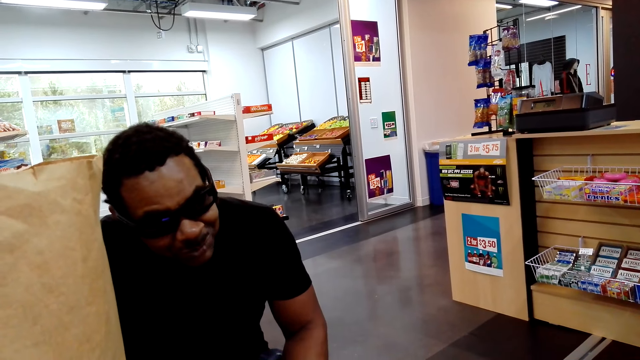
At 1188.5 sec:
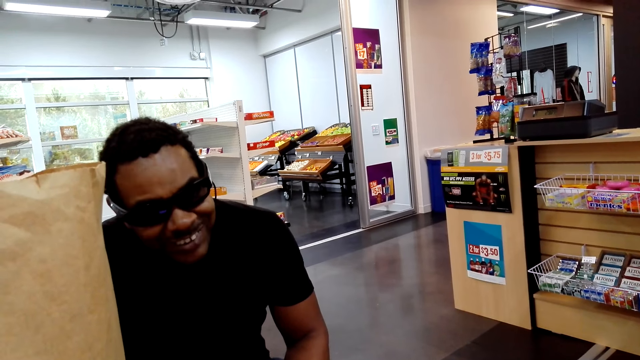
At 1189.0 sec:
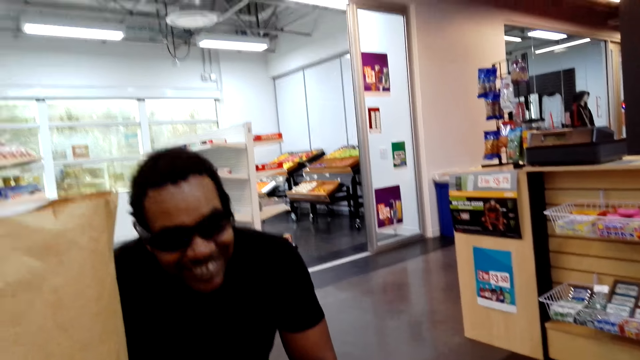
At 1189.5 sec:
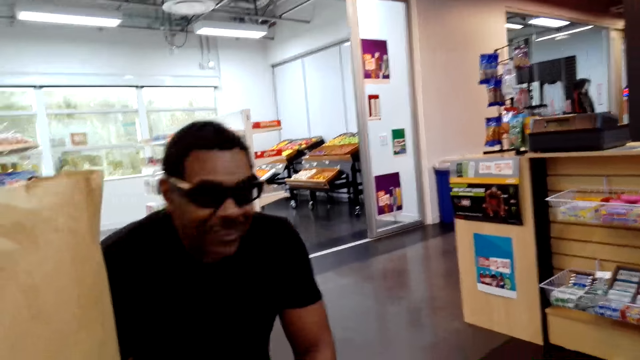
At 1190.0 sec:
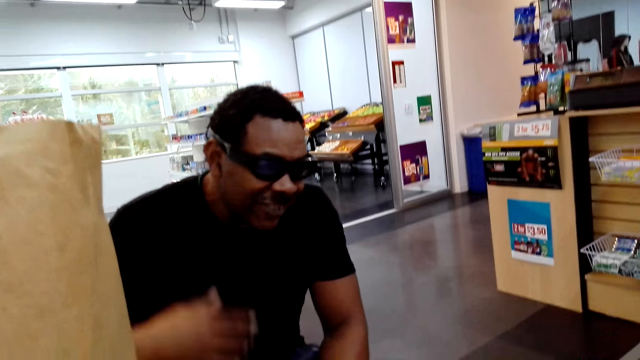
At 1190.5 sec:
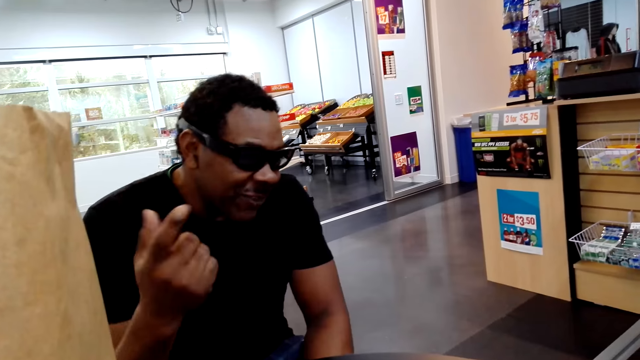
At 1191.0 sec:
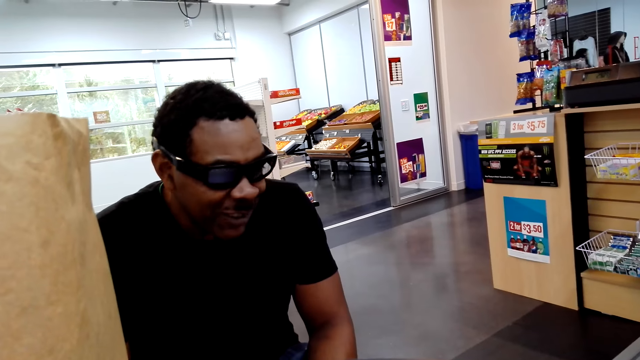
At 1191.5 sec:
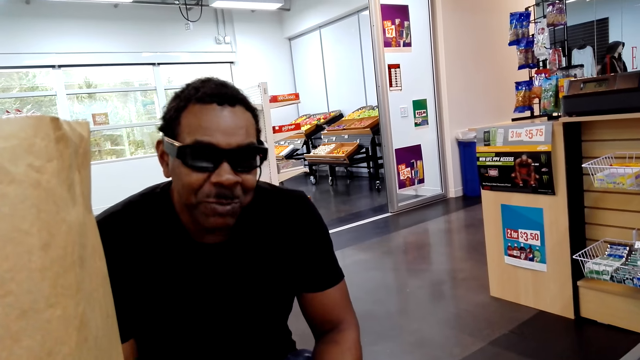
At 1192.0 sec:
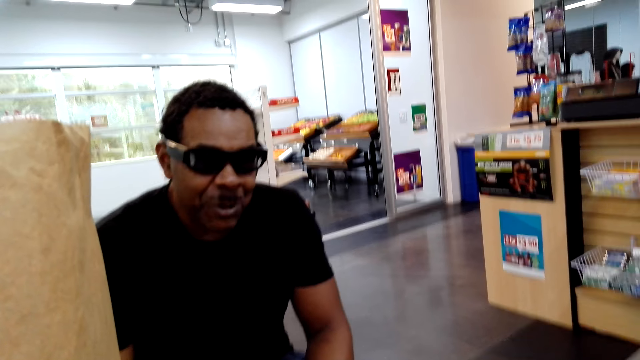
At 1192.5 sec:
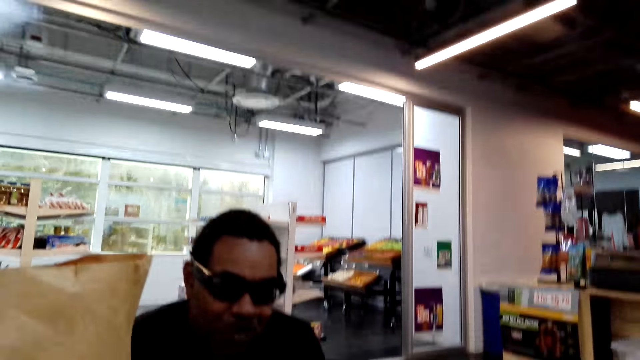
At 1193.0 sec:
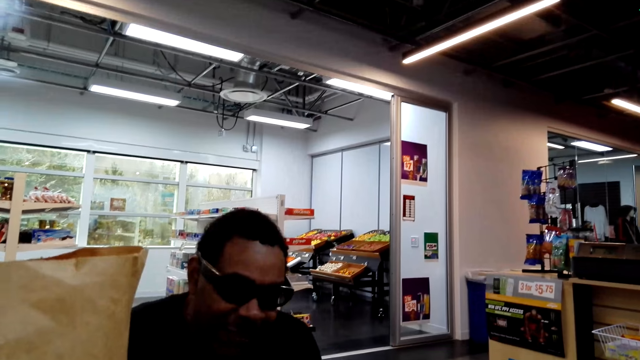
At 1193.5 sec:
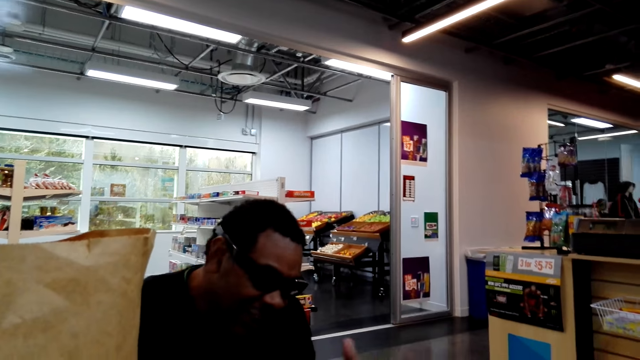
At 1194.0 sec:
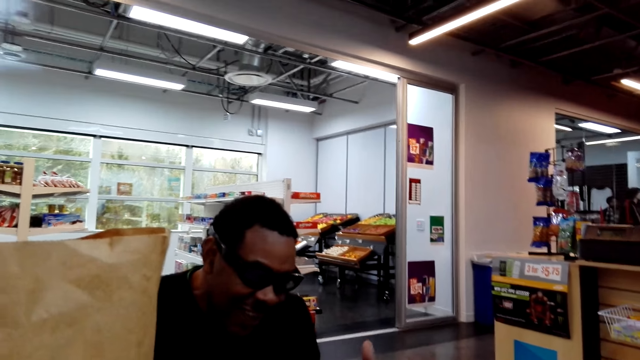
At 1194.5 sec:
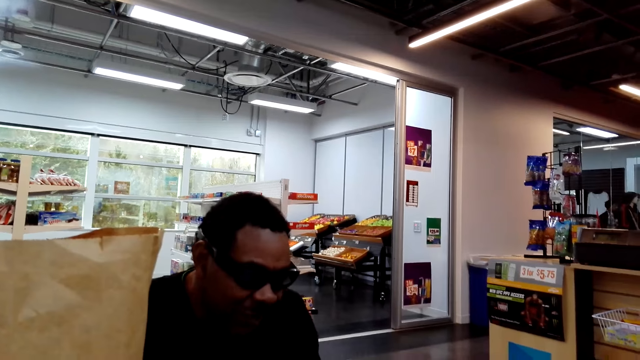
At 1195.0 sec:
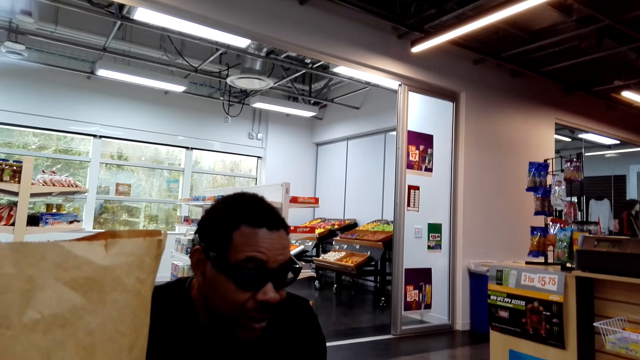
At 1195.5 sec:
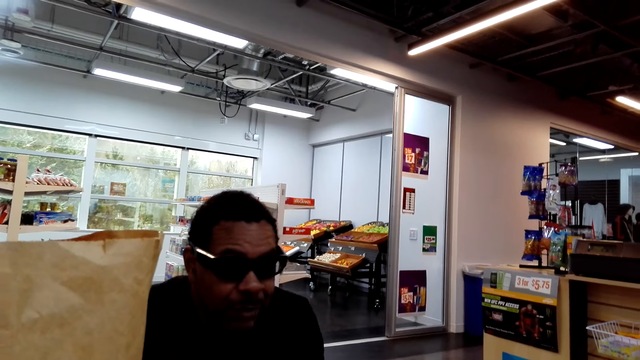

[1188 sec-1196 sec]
The camera wearer talks to a person. He gestures with his right hand.

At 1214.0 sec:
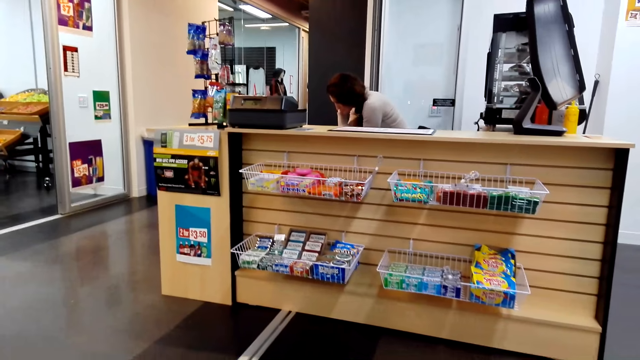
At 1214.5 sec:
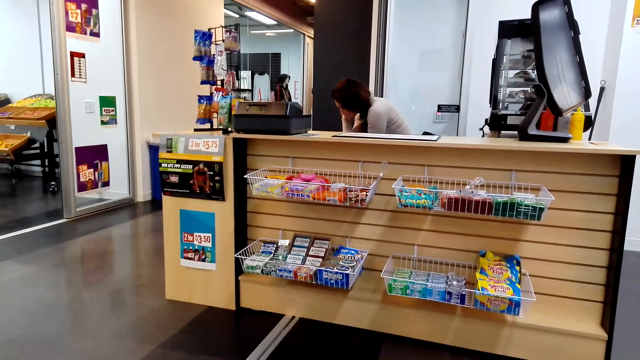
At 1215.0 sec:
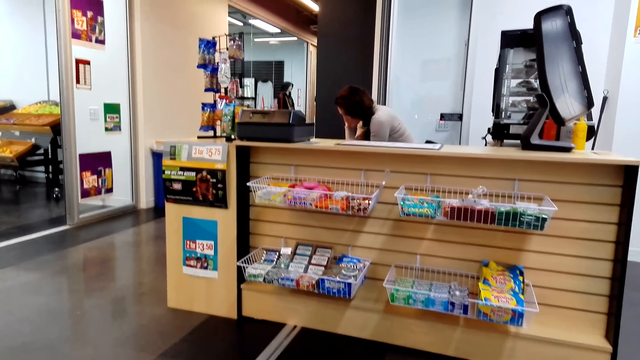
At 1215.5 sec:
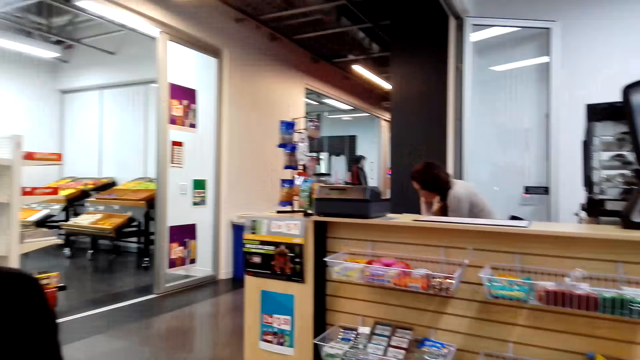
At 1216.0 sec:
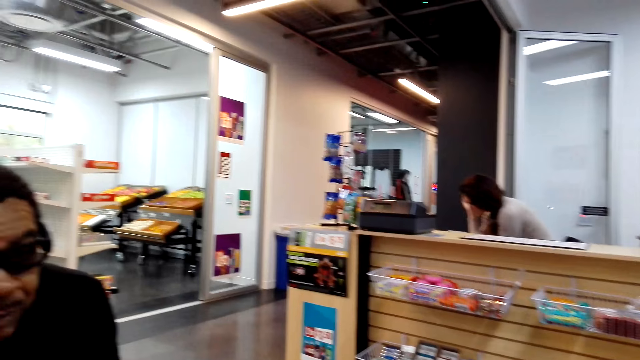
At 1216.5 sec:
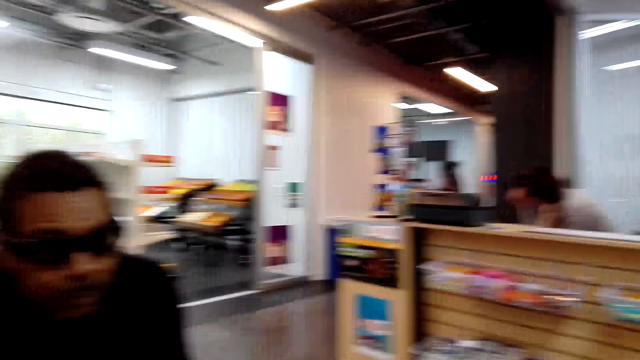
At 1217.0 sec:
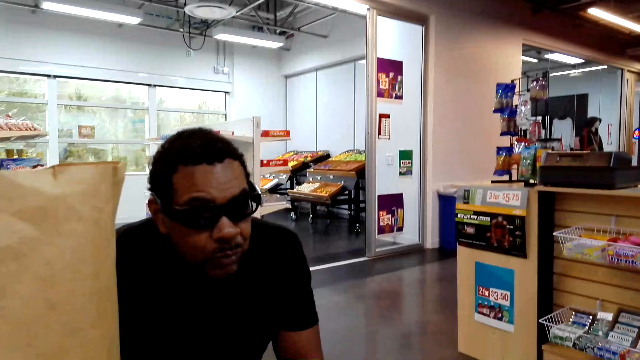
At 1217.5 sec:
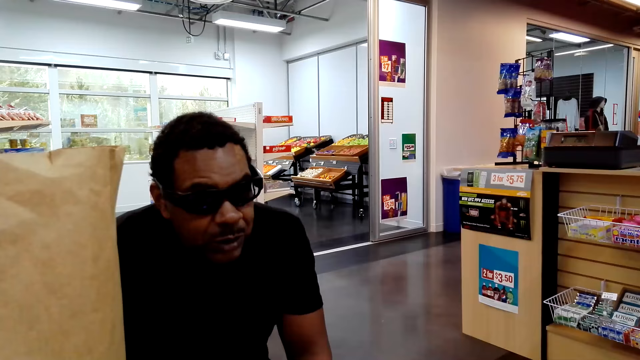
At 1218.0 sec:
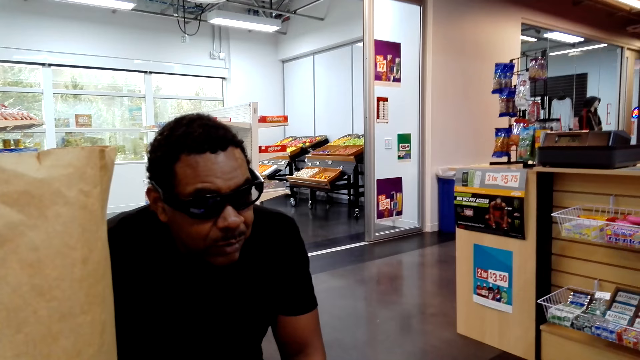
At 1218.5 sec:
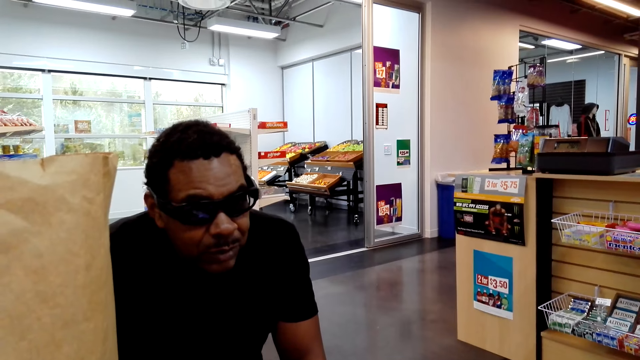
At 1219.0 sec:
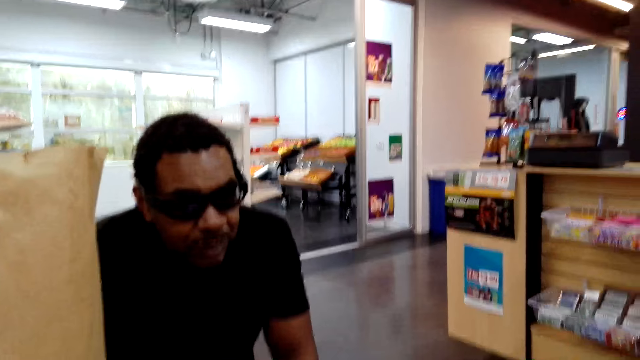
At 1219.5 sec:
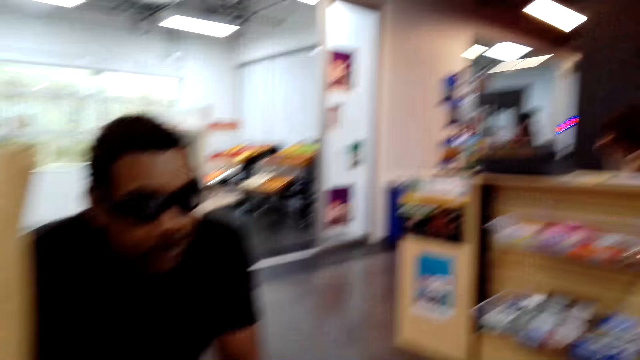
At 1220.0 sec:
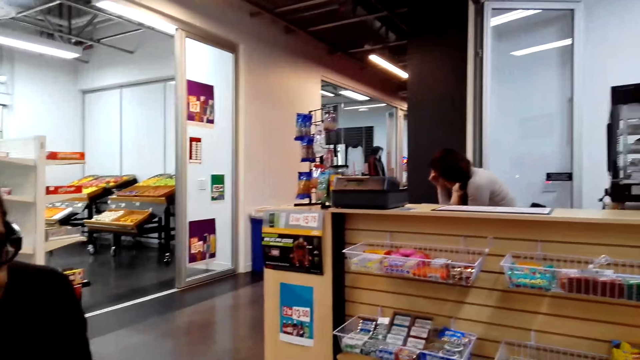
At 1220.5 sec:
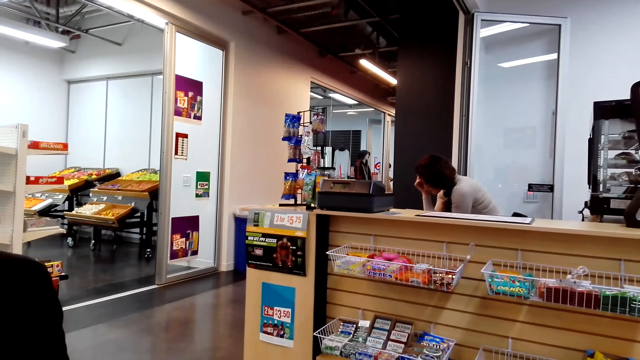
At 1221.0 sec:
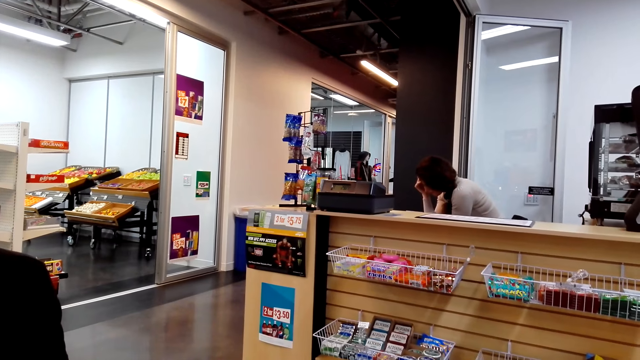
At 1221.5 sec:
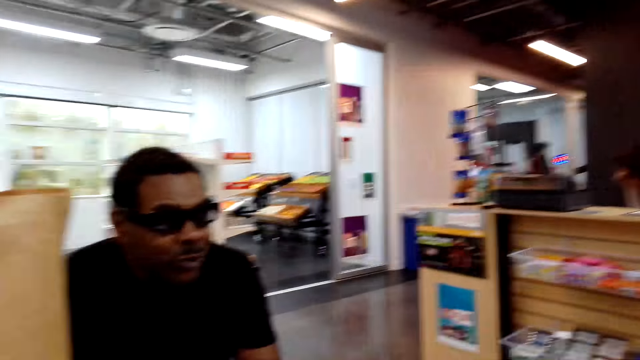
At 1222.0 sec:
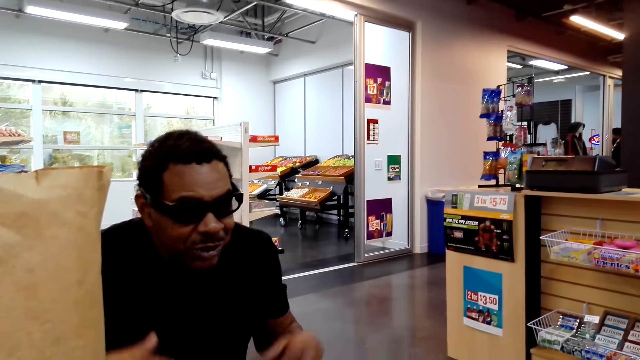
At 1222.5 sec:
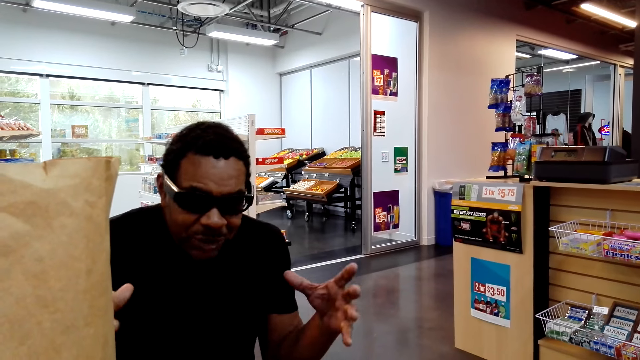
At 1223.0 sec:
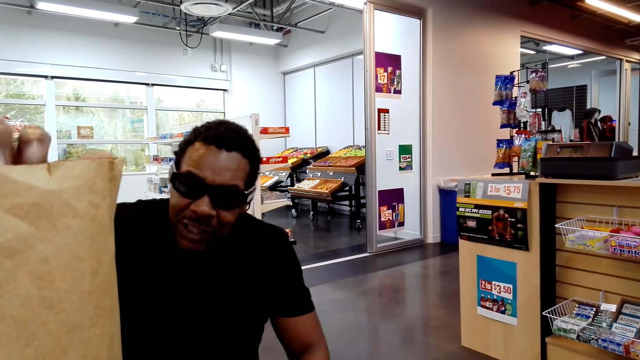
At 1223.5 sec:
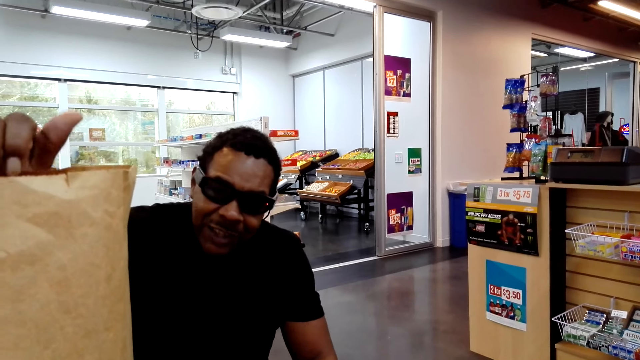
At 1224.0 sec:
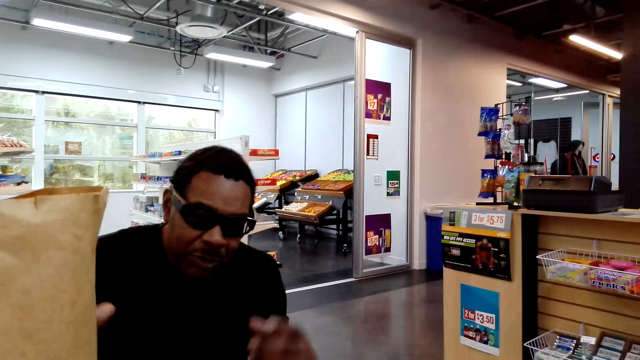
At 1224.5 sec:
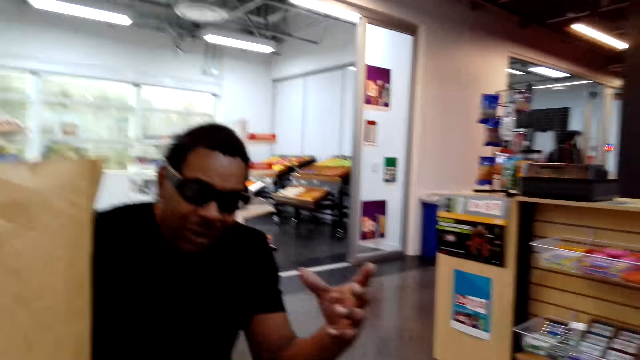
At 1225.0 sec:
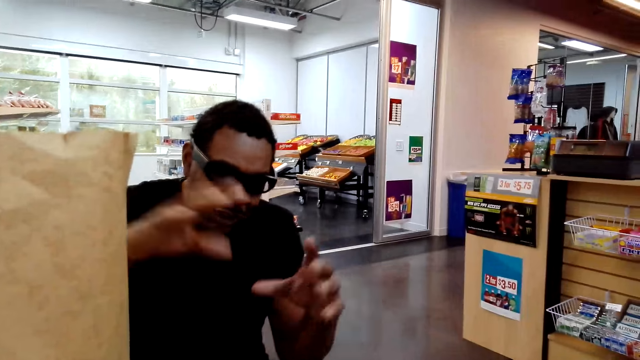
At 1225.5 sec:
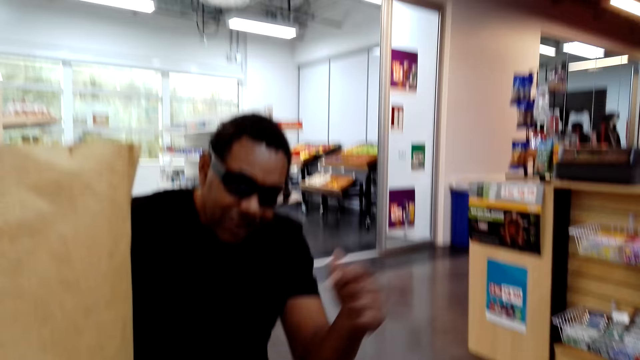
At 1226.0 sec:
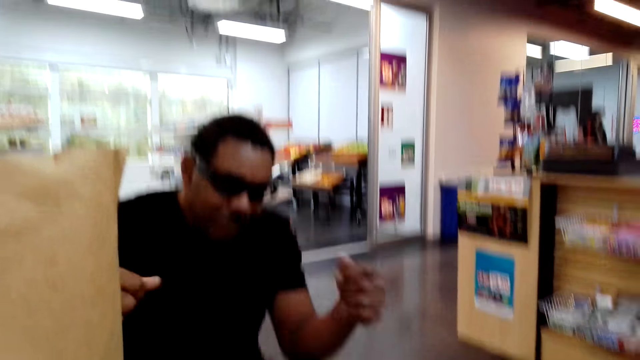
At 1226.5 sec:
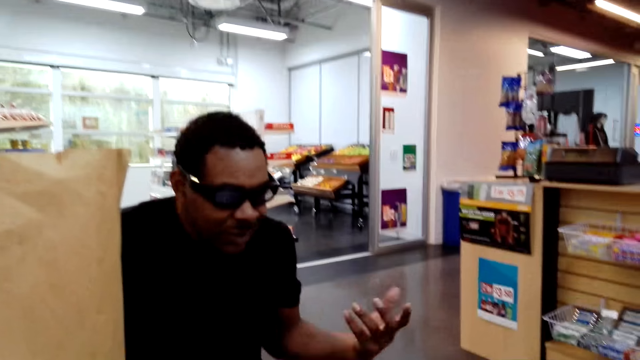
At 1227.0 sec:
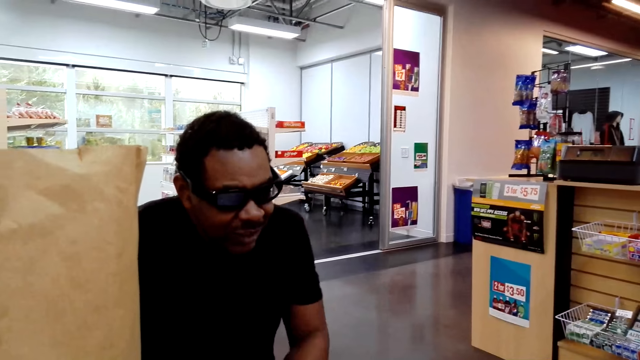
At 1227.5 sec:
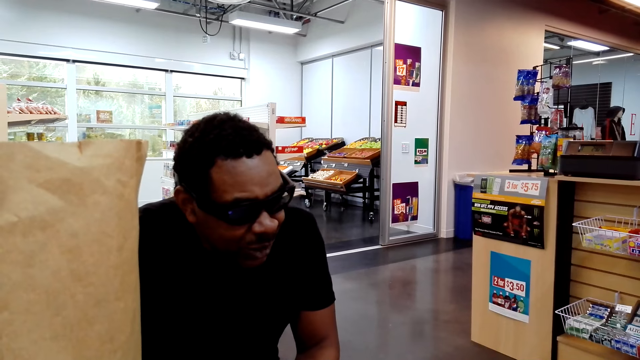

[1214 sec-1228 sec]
The camera wearer talks to a person. The person talks to the camera wearer.
